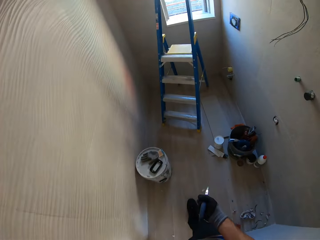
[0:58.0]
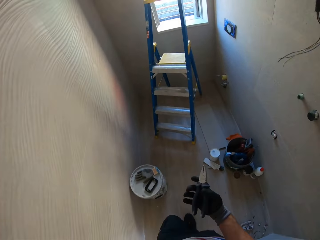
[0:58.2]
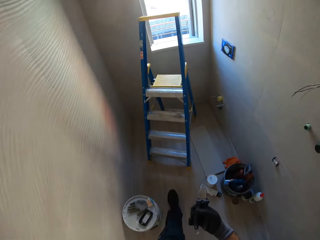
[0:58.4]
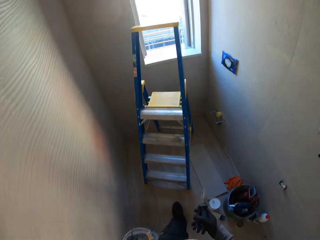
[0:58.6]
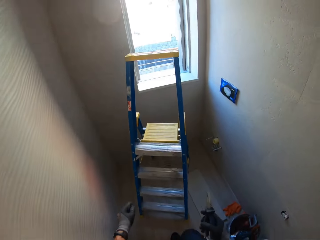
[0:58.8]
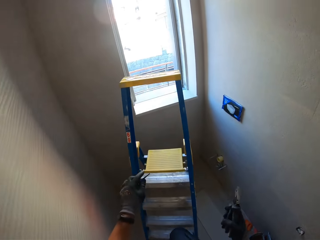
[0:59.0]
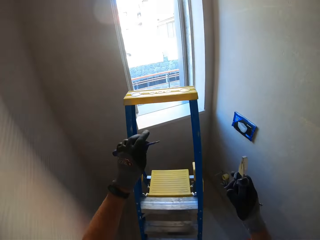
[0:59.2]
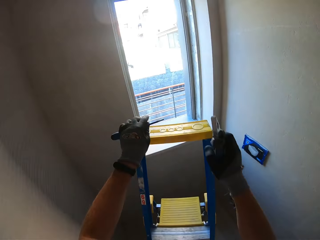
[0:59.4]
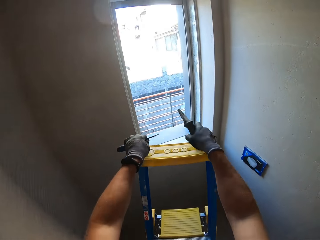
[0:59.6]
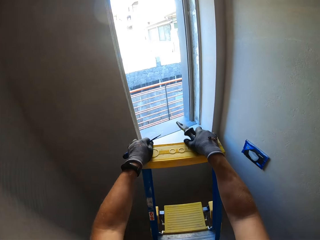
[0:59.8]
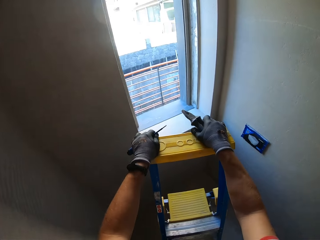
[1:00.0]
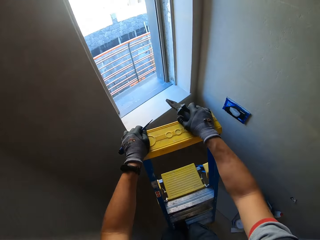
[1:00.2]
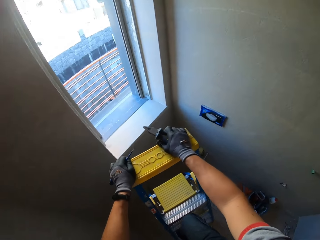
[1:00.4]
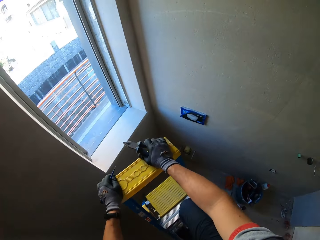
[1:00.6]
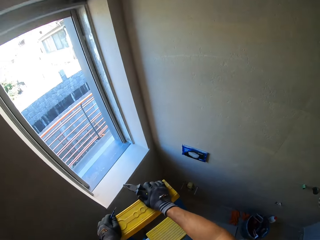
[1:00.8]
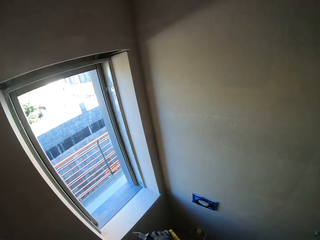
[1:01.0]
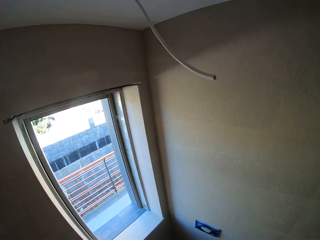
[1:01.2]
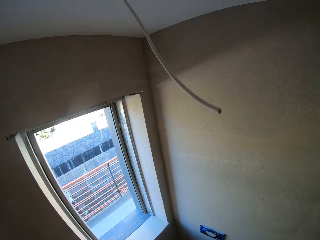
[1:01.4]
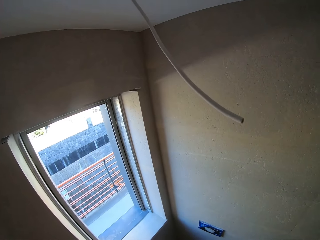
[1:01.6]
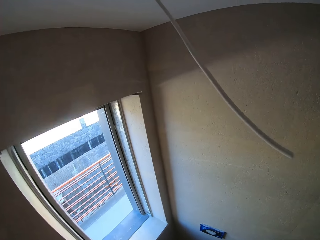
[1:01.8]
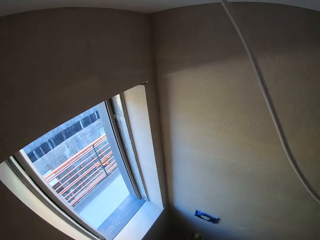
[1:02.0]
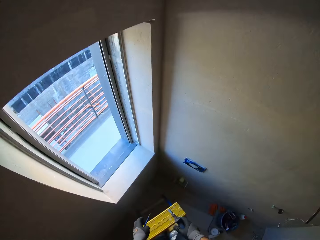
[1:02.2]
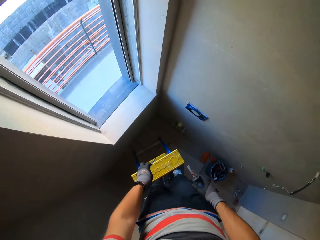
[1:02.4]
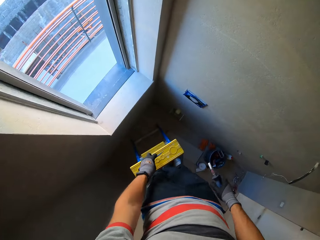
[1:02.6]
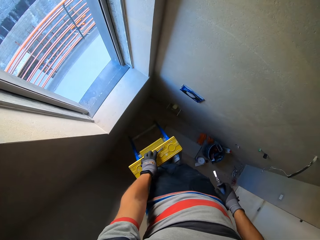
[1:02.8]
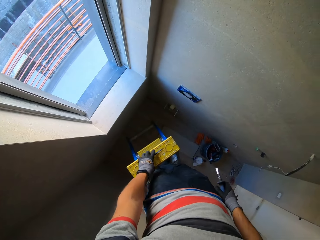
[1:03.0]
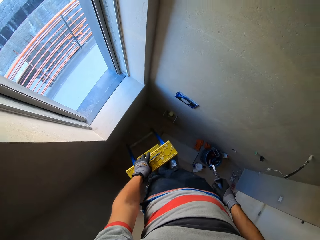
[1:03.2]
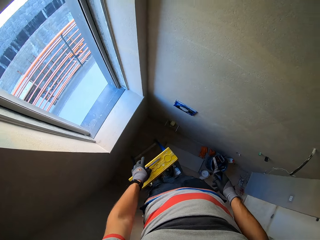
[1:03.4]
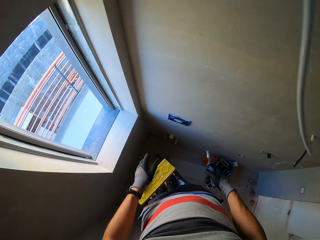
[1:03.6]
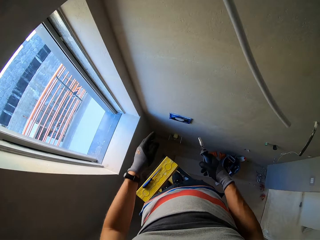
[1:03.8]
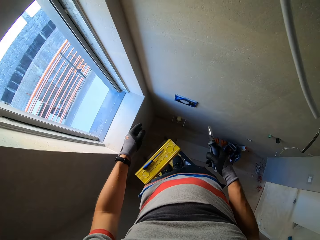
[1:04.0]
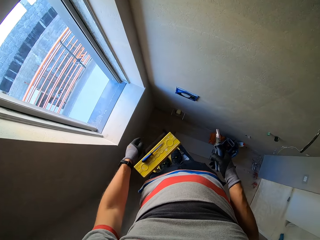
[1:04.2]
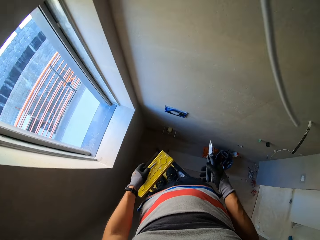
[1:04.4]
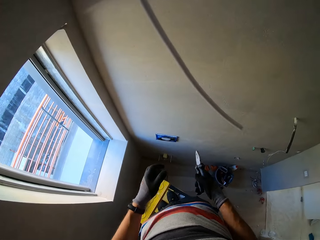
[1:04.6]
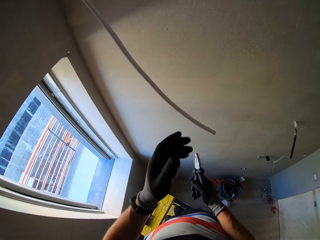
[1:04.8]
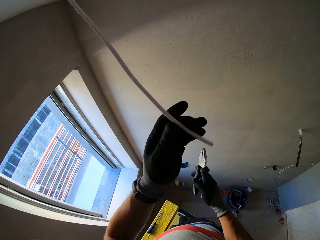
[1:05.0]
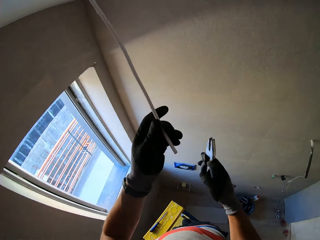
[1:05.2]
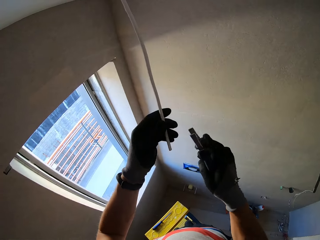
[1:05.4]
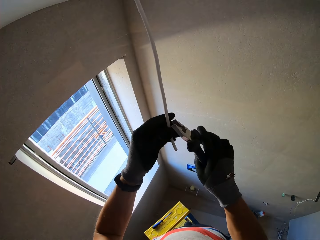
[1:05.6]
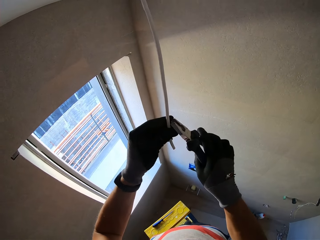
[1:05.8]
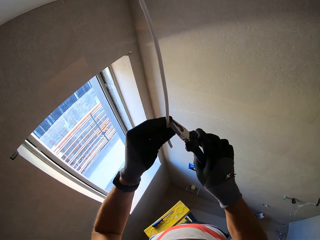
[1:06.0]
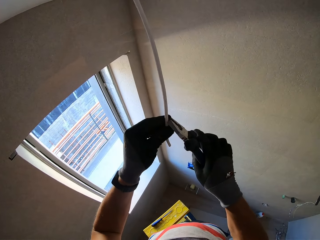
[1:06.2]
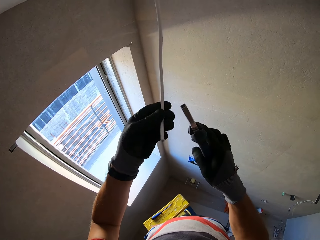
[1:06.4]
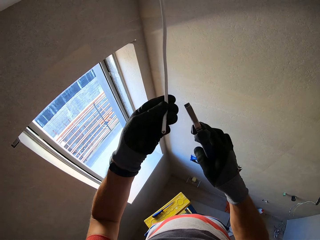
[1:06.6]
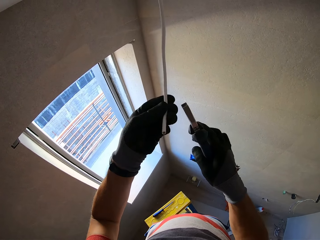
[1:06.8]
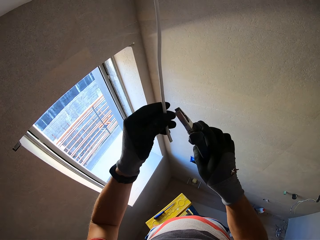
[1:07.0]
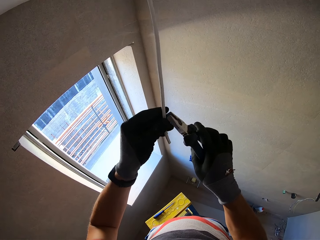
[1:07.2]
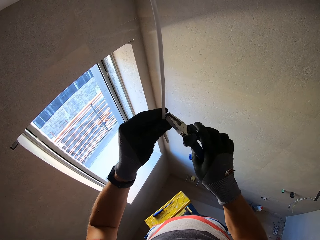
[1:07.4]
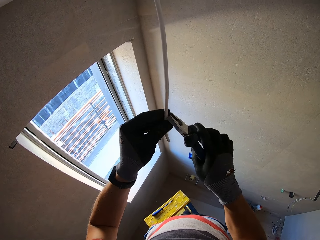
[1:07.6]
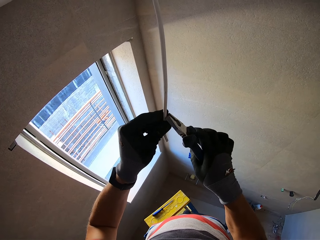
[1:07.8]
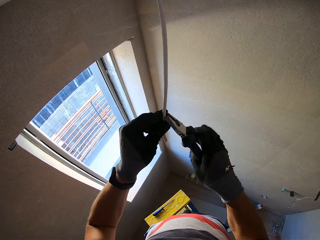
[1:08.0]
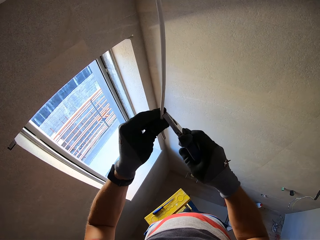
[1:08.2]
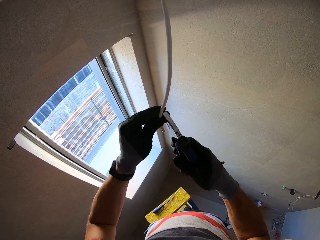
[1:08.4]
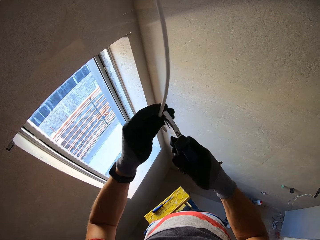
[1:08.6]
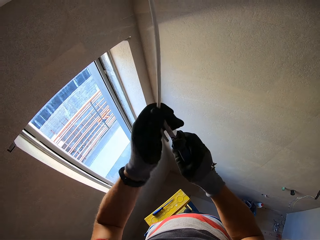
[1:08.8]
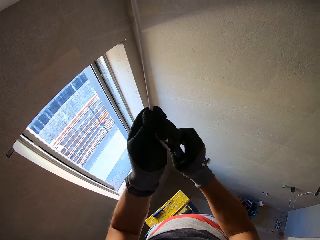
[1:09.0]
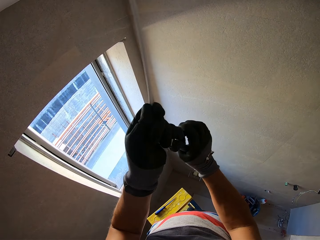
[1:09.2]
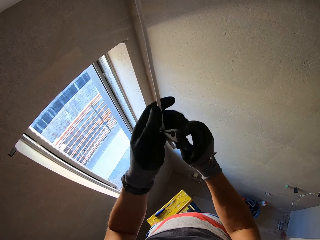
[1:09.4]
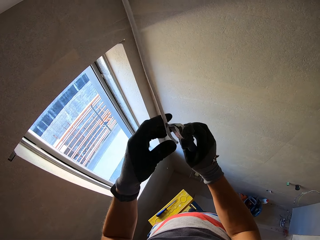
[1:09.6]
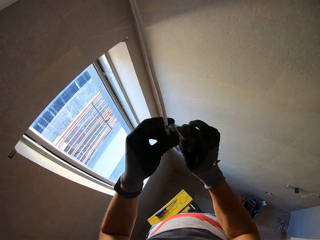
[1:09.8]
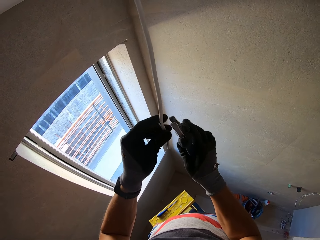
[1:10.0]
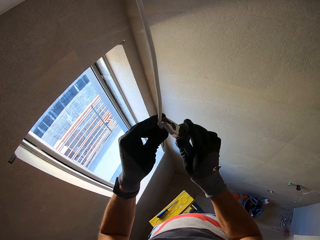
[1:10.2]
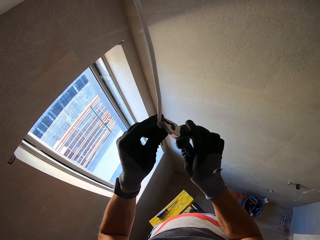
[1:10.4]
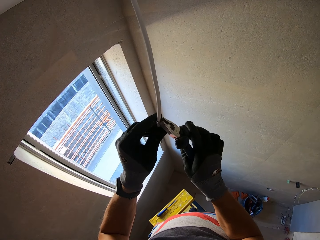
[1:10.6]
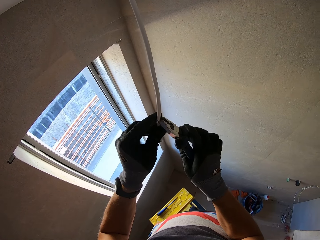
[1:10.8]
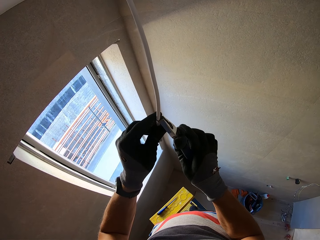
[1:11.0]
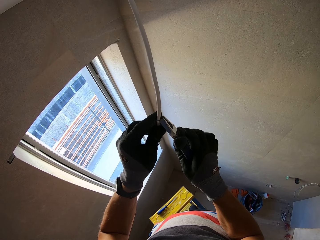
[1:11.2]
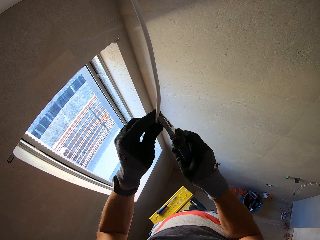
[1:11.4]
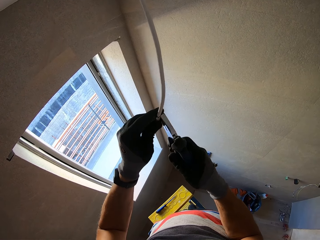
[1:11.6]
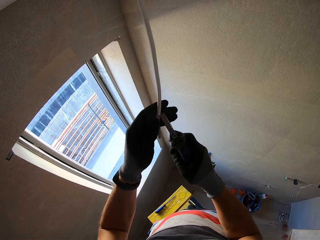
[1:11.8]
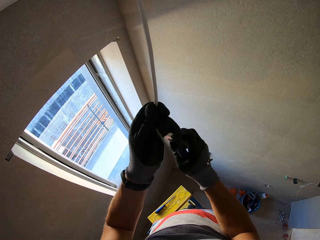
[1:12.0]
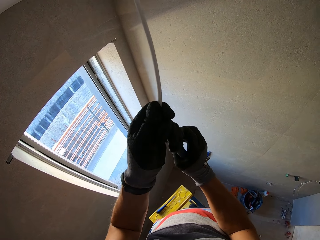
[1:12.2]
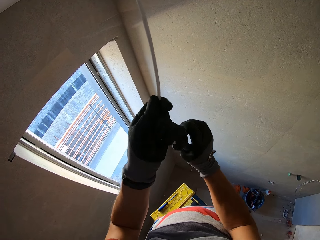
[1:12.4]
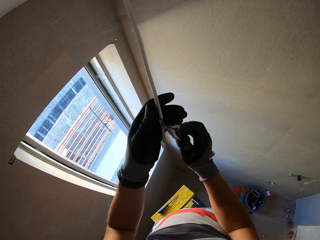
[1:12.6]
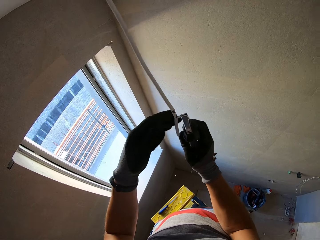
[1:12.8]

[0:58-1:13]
The camera wearer climbs the ladder. They put the screwdriver on top of the ladder. They remove the top part. They pull a wire using pliers.

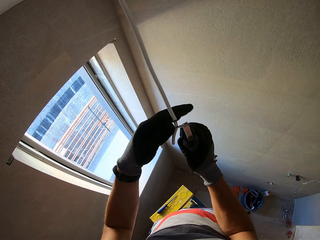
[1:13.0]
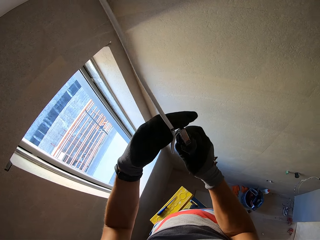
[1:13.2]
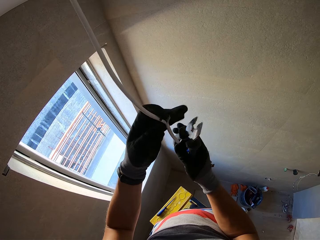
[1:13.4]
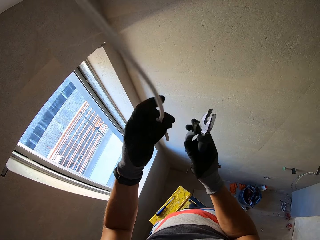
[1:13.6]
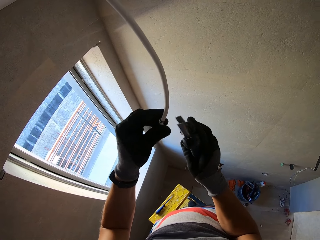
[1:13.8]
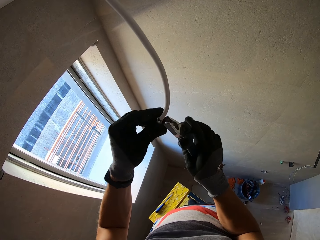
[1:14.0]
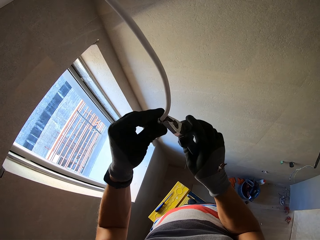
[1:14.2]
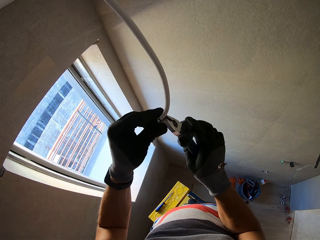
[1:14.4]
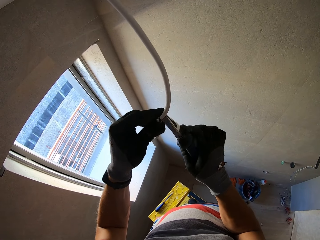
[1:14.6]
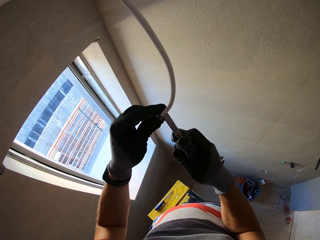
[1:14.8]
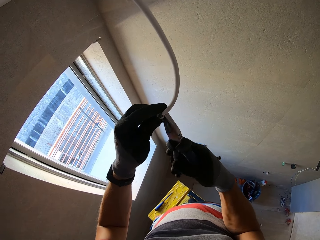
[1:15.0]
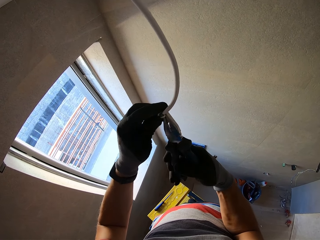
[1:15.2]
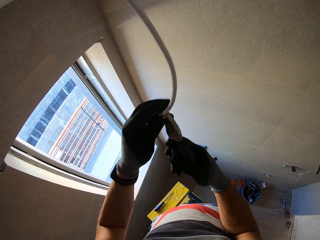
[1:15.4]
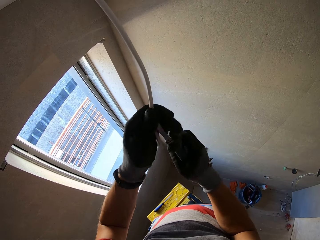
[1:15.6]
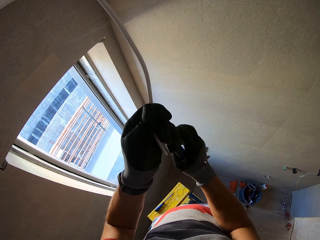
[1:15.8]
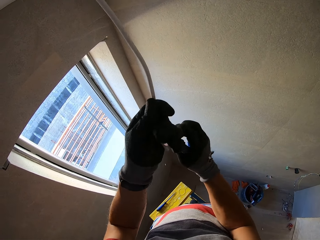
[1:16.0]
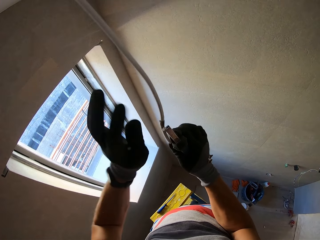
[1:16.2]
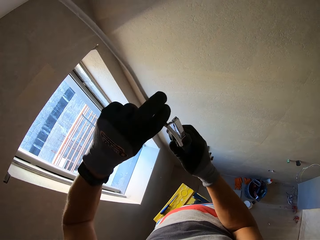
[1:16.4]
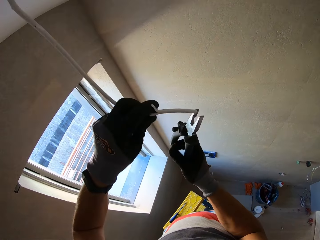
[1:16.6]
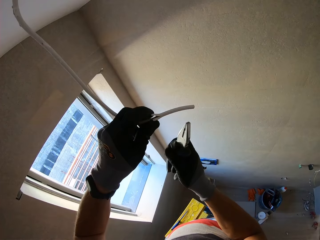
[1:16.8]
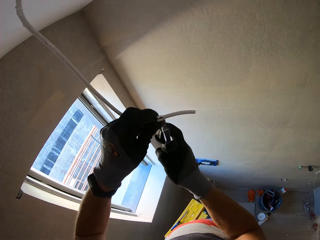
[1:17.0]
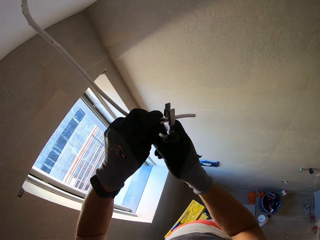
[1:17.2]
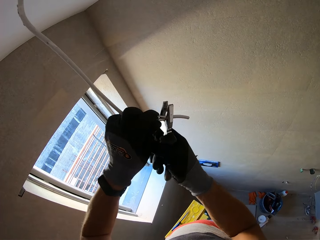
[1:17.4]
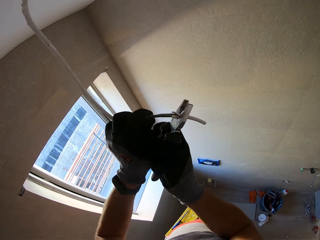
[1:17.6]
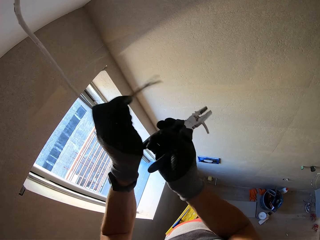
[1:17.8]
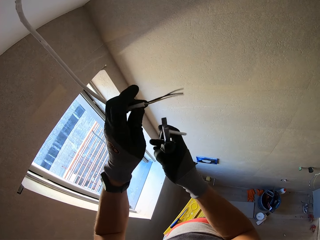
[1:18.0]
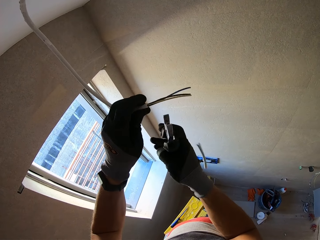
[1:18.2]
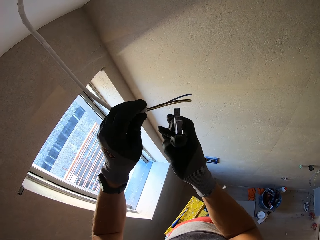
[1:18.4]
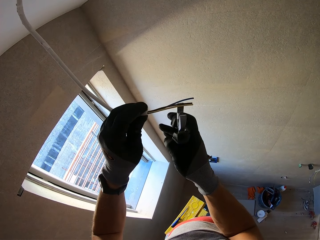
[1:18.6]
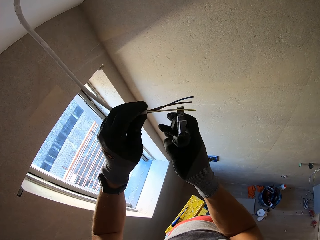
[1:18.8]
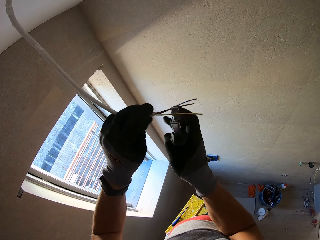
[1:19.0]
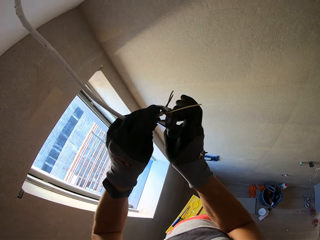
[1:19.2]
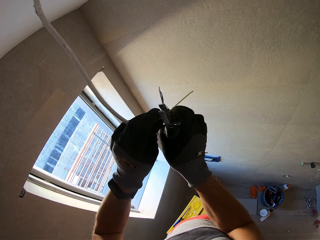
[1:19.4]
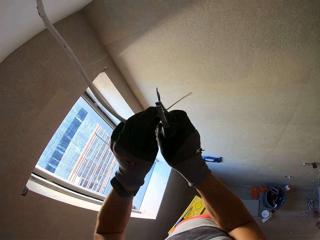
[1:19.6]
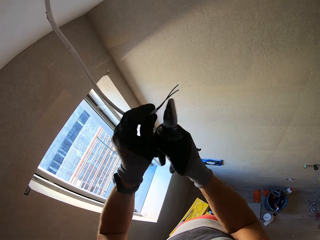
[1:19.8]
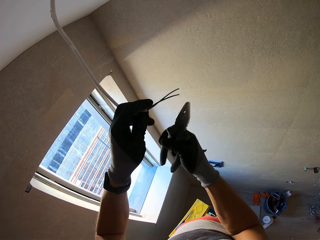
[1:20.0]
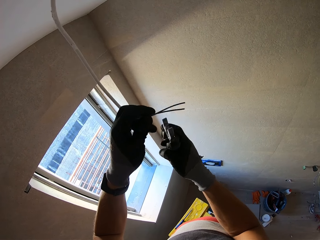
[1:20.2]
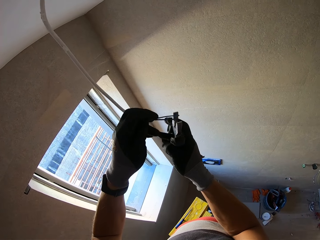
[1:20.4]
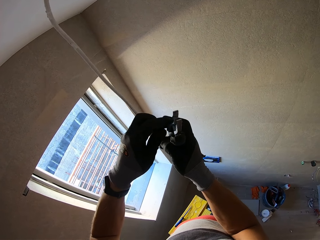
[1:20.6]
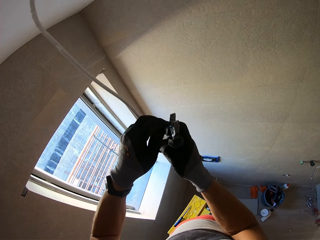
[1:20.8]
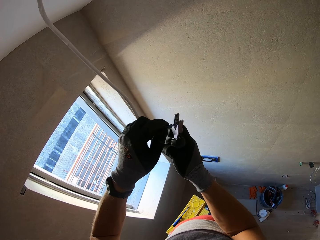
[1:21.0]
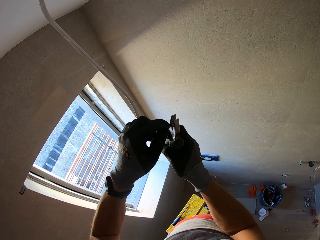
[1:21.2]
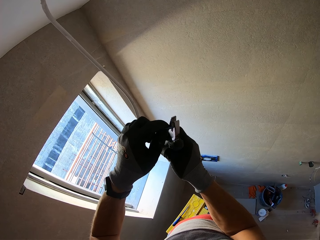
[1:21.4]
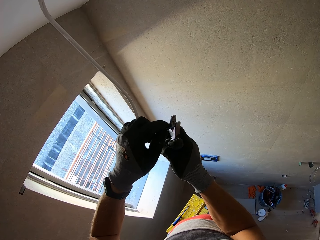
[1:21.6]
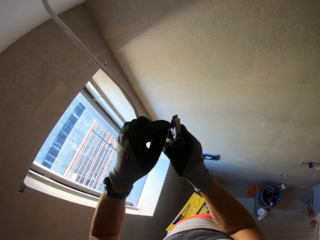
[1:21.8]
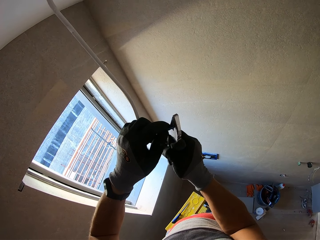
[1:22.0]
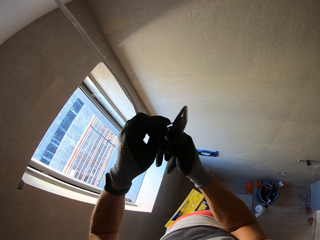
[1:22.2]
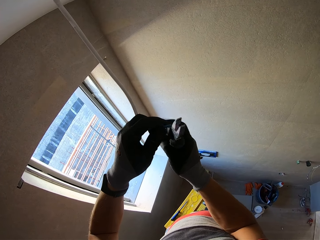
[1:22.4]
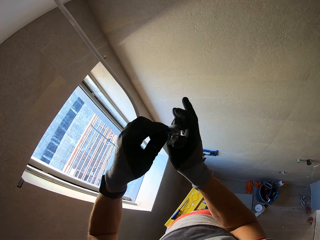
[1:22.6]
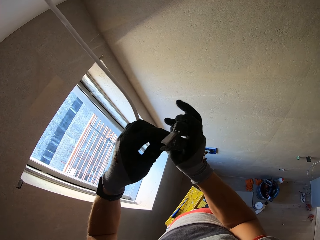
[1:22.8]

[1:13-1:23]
The camera wearer cuts the wire.
